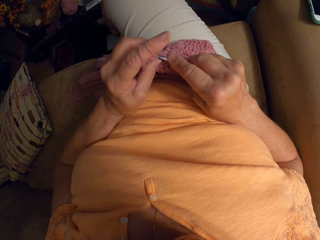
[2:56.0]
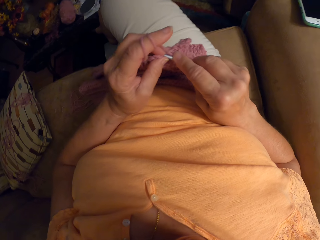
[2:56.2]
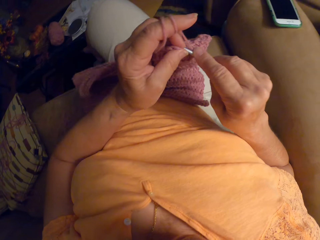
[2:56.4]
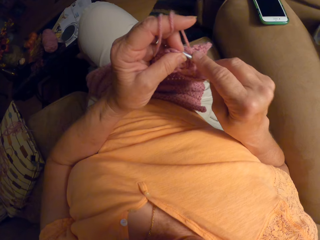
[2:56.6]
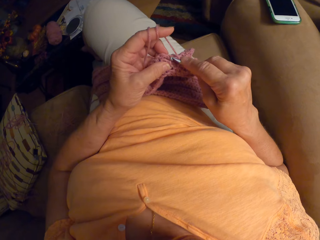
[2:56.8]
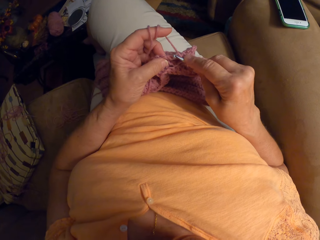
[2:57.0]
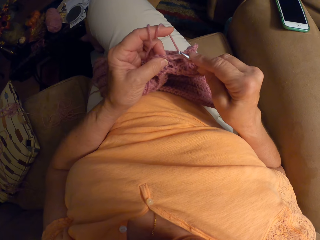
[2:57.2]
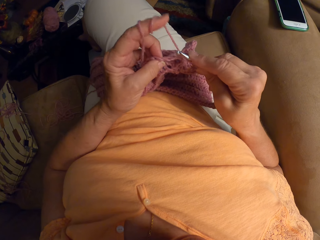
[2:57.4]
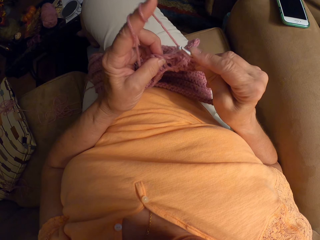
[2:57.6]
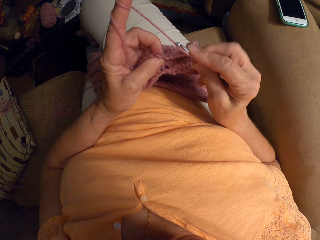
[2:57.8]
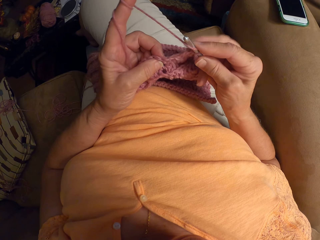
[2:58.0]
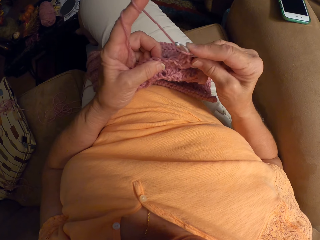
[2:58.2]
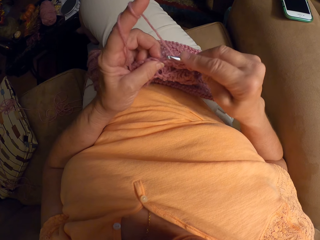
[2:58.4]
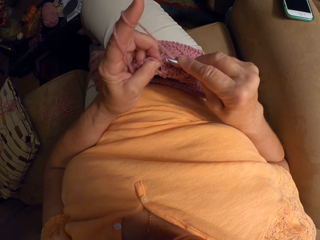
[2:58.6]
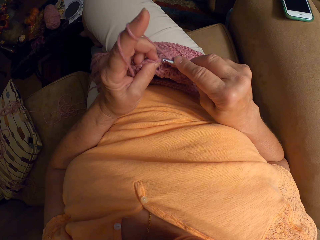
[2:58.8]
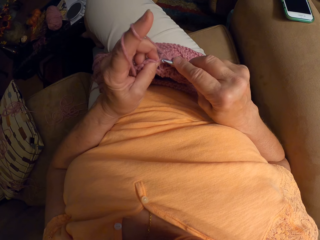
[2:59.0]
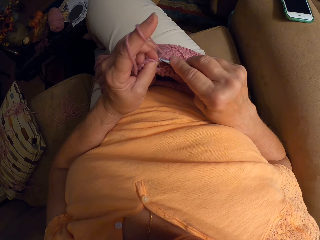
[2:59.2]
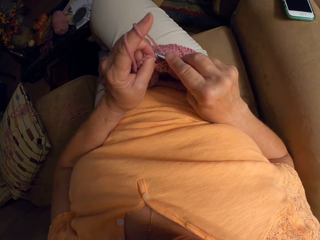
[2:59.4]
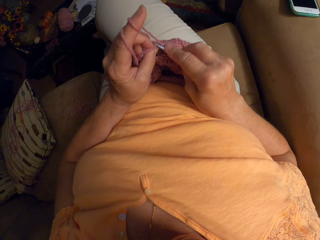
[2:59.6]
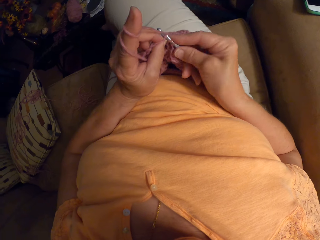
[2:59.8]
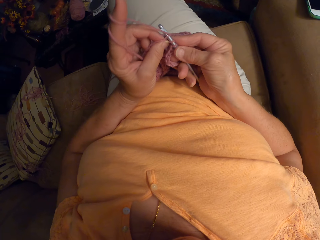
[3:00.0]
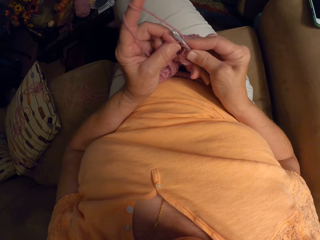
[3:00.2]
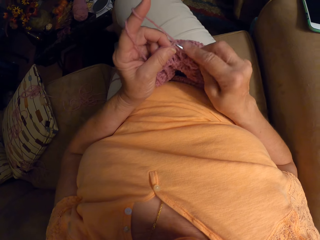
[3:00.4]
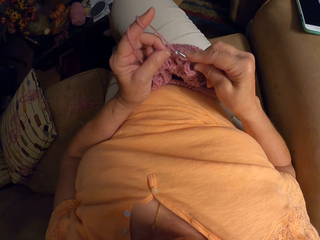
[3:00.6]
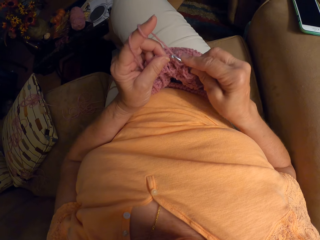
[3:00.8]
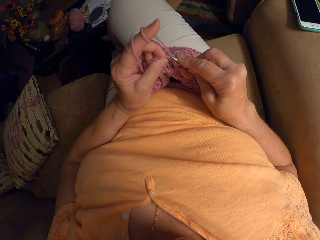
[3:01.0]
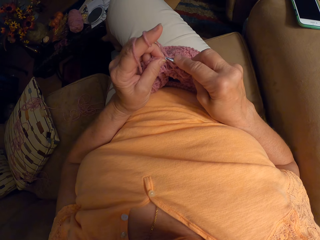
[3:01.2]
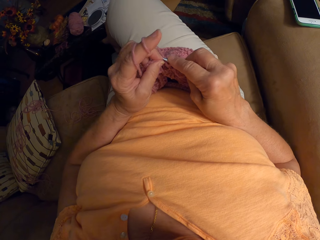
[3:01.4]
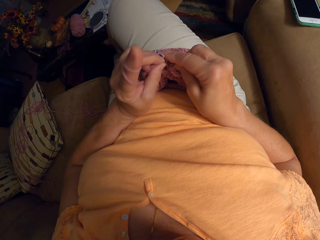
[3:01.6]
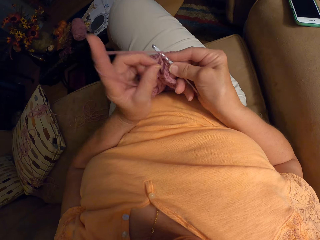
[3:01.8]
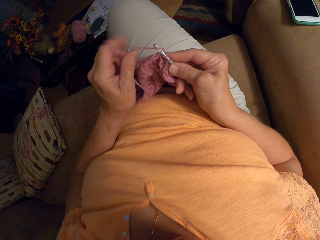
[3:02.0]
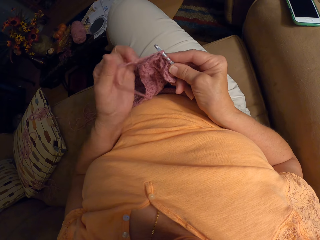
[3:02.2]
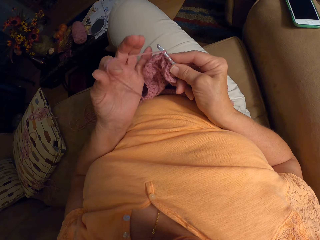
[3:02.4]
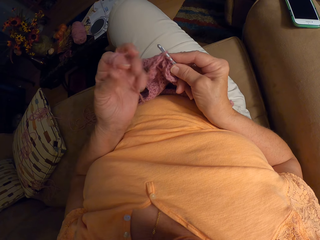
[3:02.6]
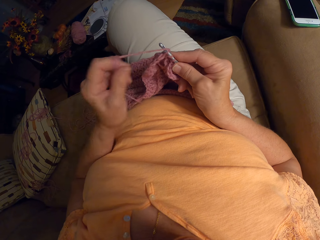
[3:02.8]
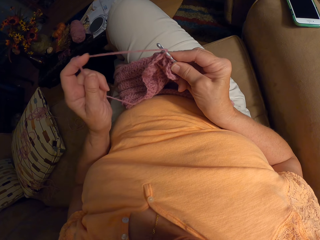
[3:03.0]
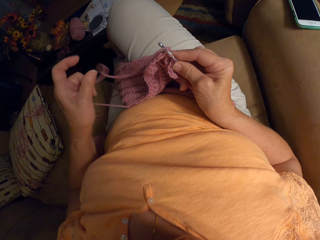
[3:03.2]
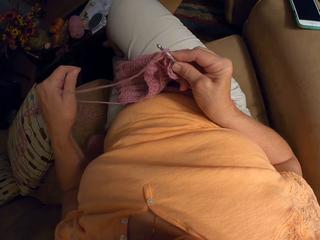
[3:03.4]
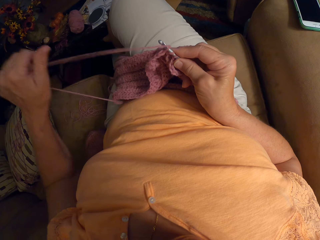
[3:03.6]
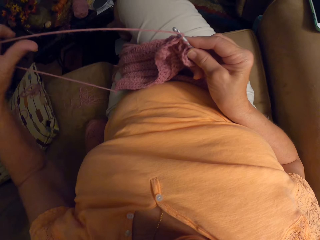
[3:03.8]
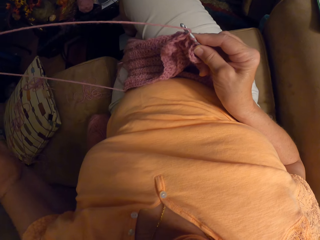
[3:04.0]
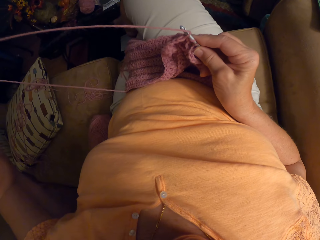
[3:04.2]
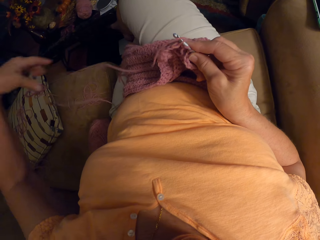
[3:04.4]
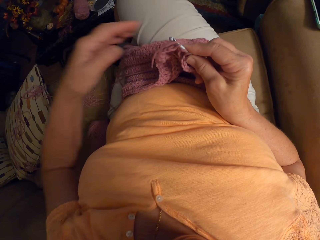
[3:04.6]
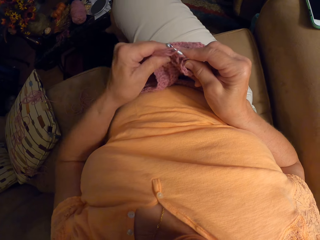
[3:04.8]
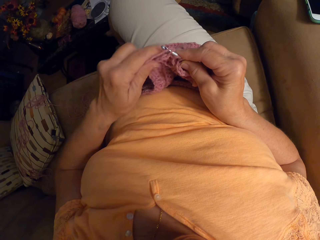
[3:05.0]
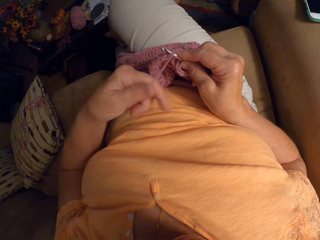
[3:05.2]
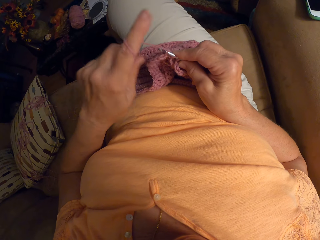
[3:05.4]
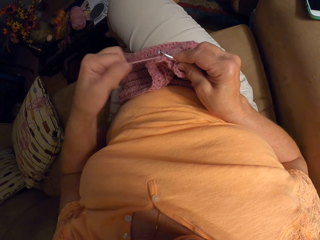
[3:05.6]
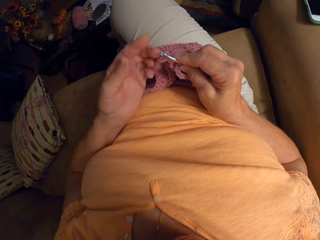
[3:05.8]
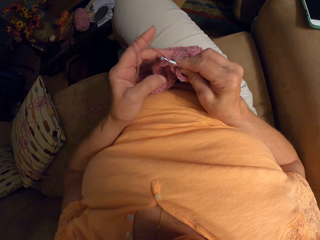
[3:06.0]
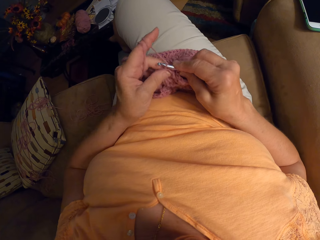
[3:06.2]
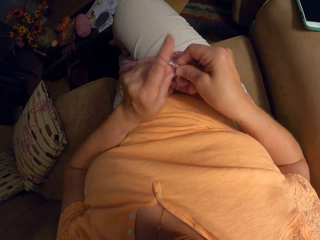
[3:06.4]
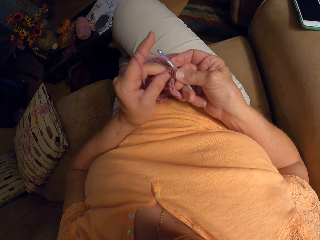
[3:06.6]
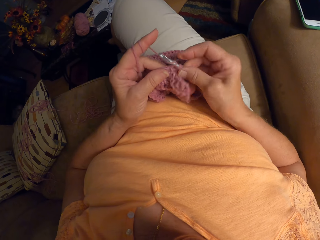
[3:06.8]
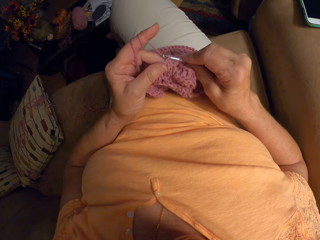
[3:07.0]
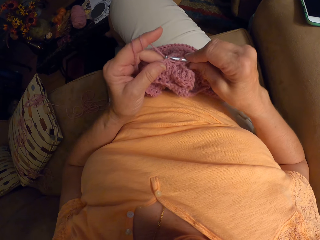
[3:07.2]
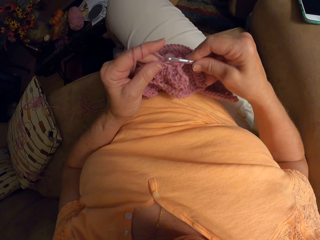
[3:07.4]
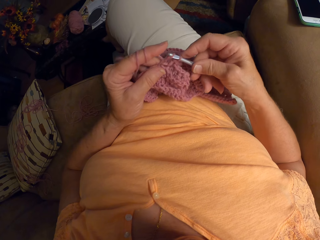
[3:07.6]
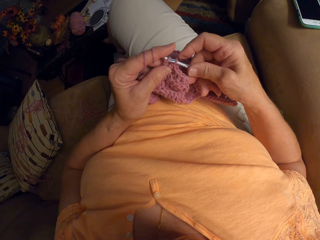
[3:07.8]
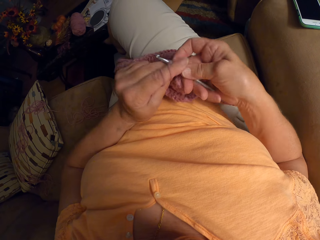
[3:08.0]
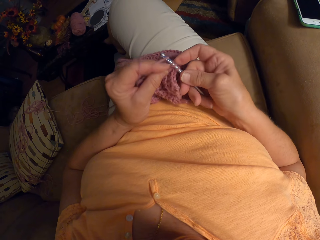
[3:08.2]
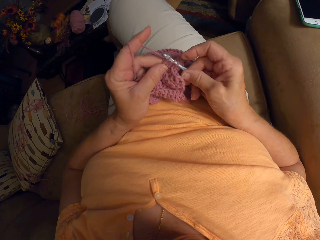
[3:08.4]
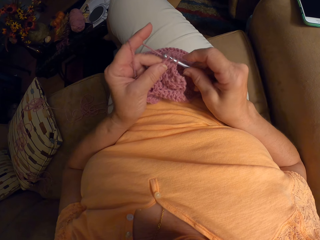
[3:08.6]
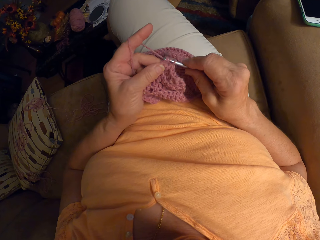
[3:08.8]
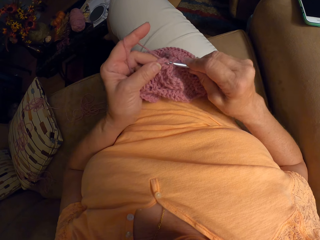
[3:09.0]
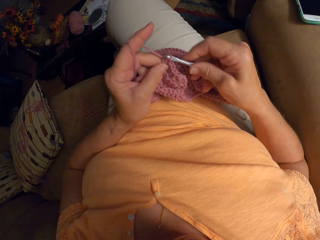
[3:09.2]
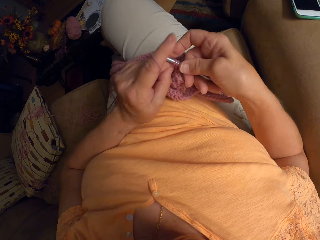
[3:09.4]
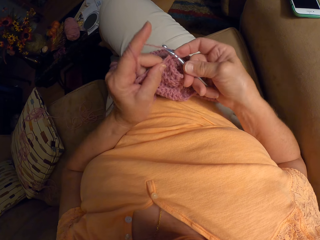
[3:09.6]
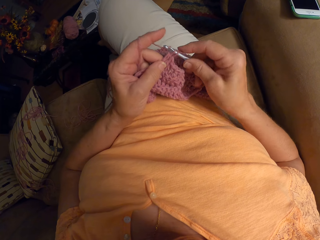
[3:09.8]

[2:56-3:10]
The camera wearer lifts up the knitted yarn with her hands. She lowers the knitted yarn. She raises her finger. She holds the knitted yarn with both her hands. She knits the yarn with a knitting needle. She lets go of the knitted yarn. She rolls the yarn on her finger. She holds the yarn with her hand. She pulls the yarn backwards. She adjusts the yarn. She lets go of the yarn. She moves her hand towards the knitted yarn. She holds the knitted yarn with her hand. She holds the yarn with her hand. She rolls the yarn on her finger. She holds the knitted yarn with her hand. She knits the yarn with the knitting needle.

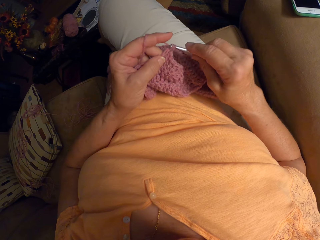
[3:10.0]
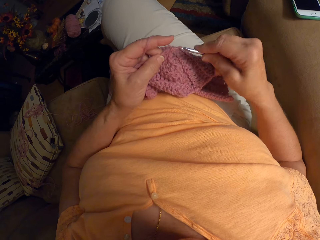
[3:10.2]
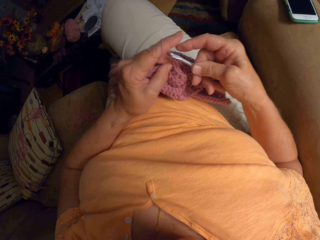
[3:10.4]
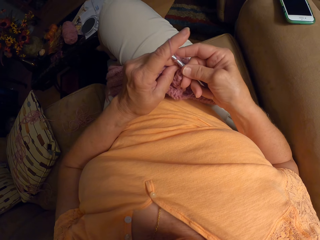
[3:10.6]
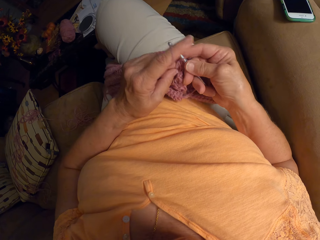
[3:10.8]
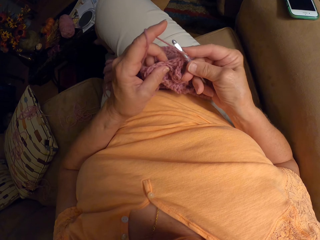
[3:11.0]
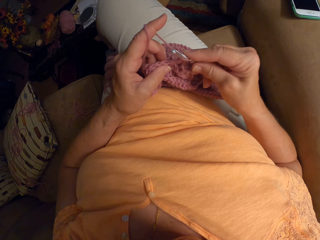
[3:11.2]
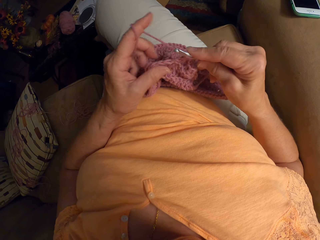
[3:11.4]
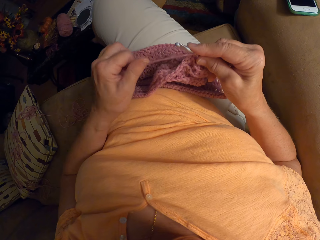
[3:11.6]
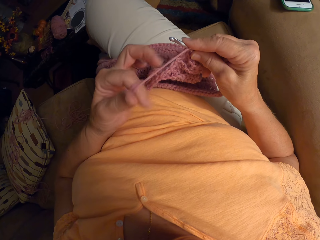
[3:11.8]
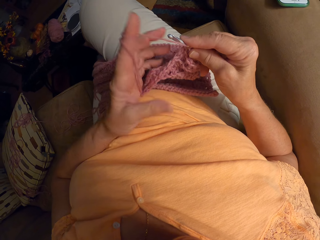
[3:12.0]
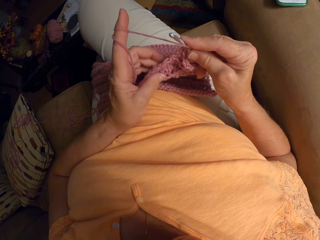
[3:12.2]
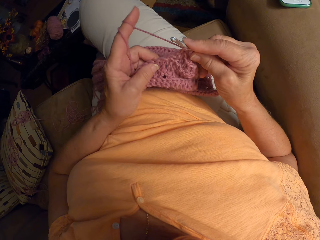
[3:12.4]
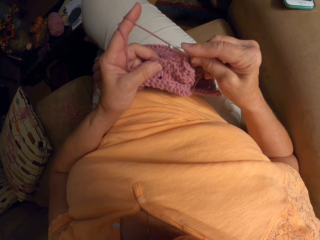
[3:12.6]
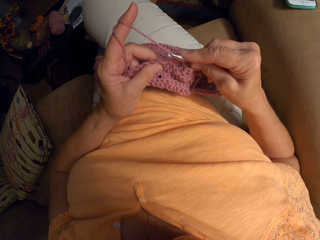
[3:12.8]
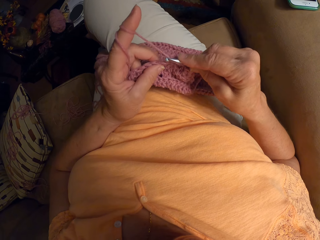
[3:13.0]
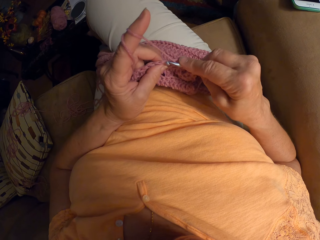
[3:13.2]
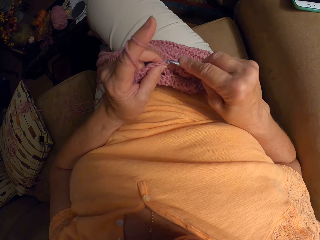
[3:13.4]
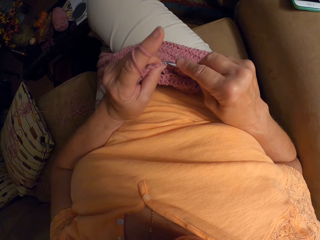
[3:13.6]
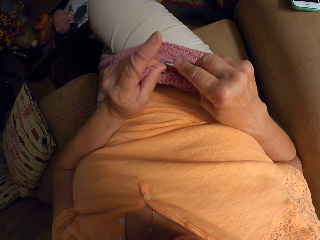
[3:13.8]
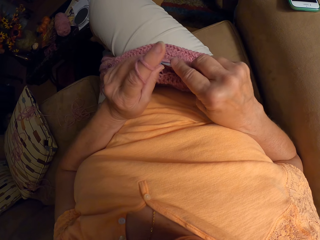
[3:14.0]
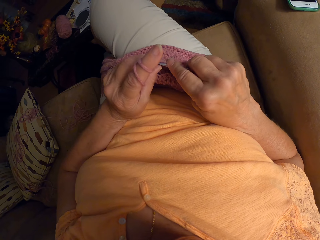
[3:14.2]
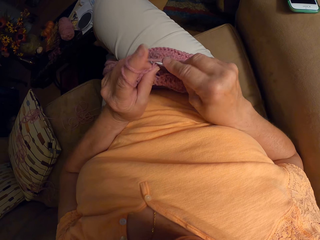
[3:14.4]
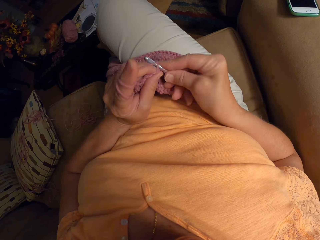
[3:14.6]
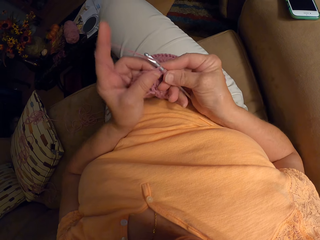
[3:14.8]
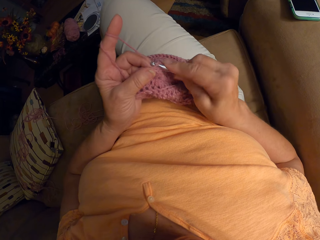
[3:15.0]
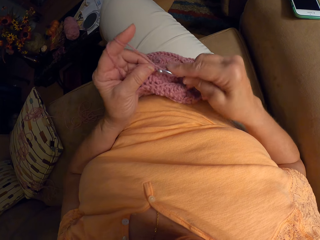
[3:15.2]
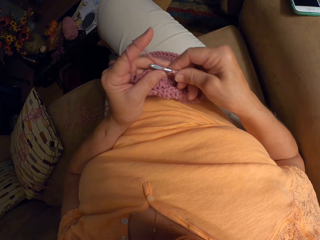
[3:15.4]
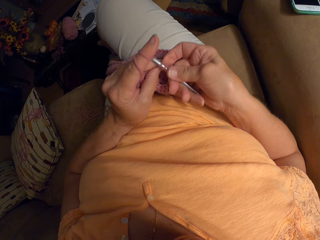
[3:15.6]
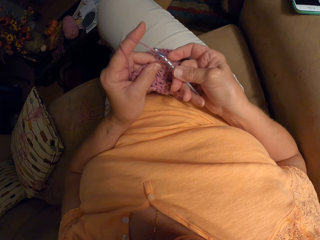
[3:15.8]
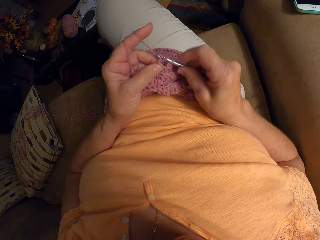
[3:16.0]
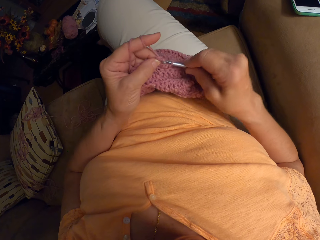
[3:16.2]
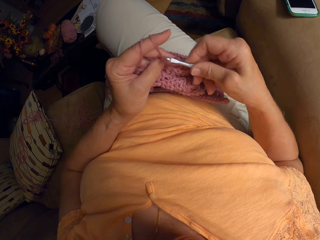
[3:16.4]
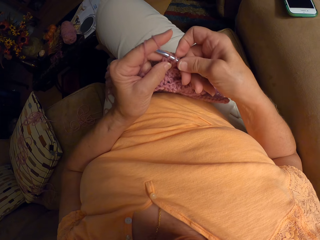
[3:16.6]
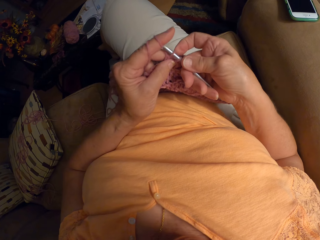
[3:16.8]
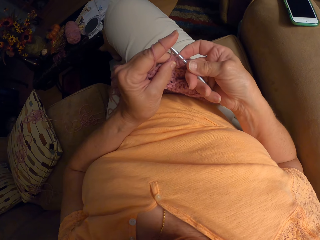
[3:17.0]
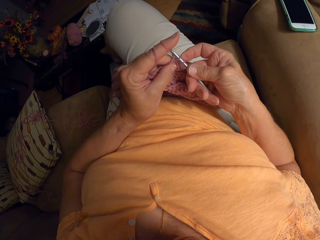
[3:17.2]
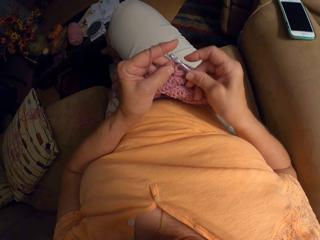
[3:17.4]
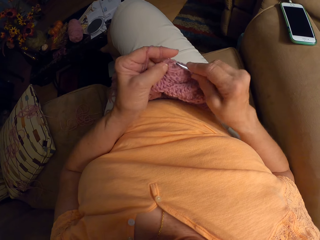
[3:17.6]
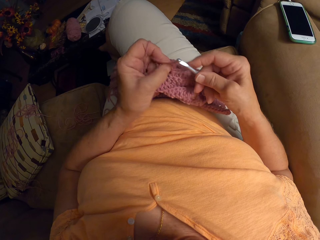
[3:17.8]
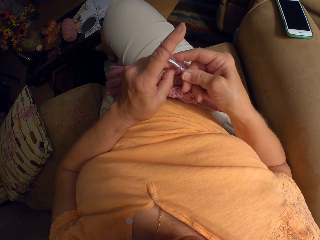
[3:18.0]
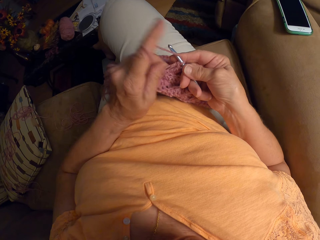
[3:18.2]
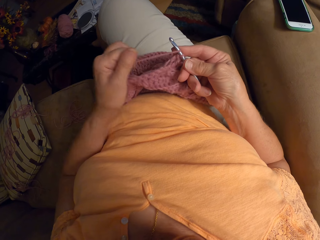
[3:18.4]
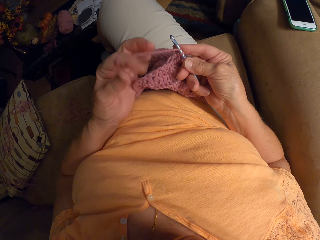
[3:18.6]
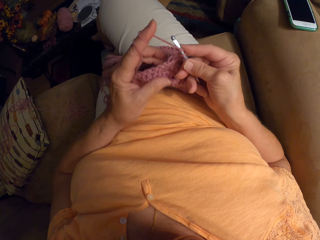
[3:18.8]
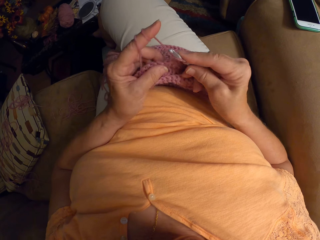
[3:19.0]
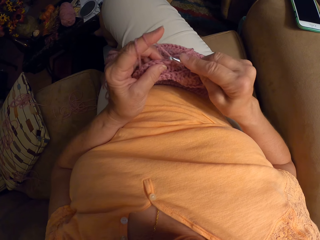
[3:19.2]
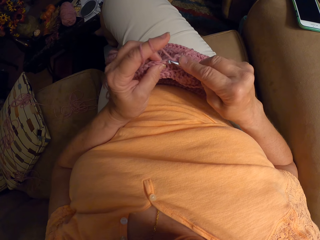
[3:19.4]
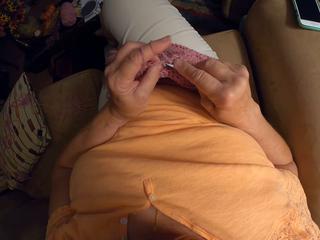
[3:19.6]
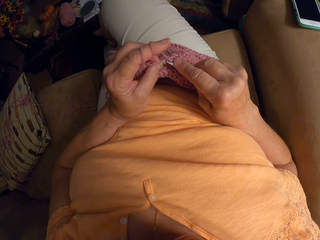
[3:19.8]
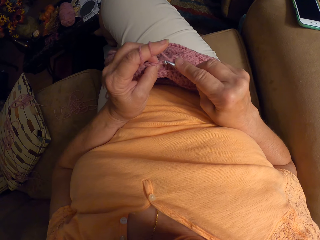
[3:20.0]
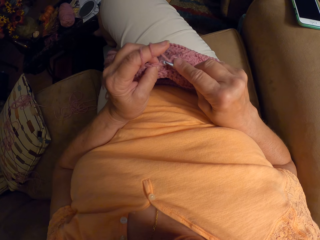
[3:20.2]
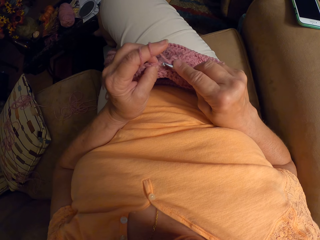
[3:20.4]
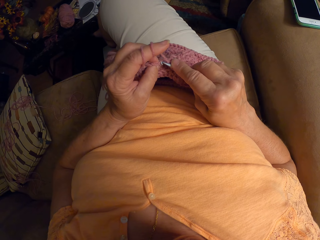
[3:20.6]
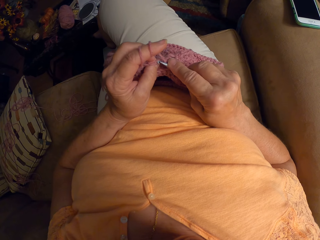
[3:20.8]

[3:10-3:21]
The camera wearer lets go of the knitted yarn. She rolls the yarn on her finger. She holds the knitted yarn with her fingers. She knits the yarn with a knitting needle. She lets go of the knitted yarn. She rolls the yarn on her finger. She holds the knitted yarn with her fingers.
